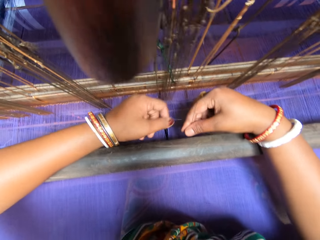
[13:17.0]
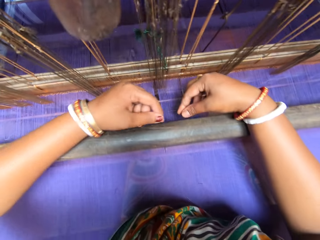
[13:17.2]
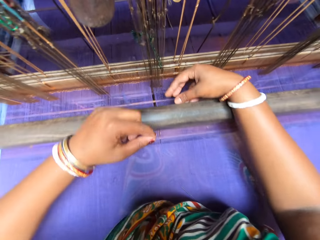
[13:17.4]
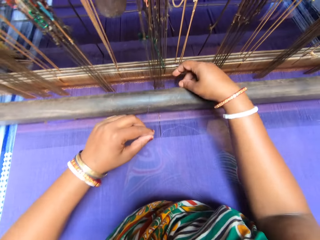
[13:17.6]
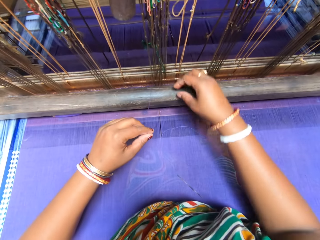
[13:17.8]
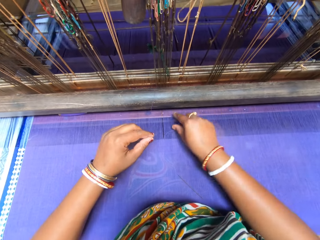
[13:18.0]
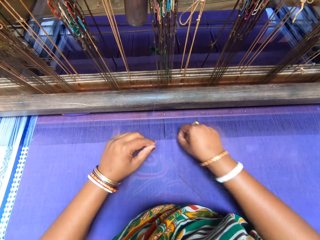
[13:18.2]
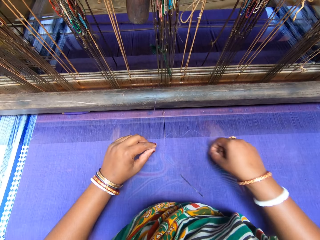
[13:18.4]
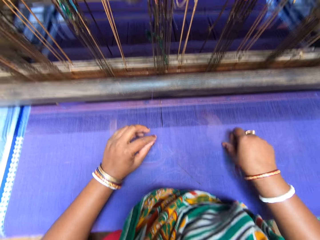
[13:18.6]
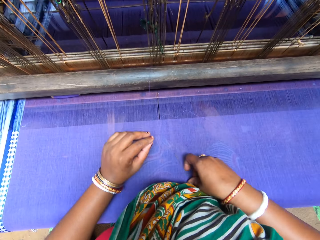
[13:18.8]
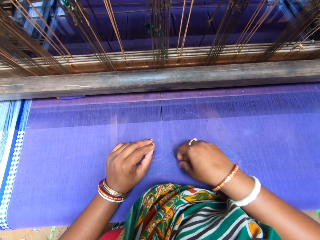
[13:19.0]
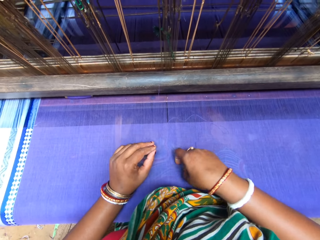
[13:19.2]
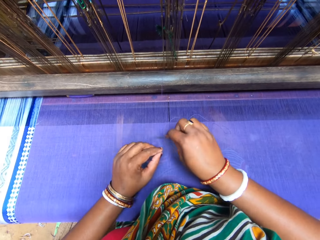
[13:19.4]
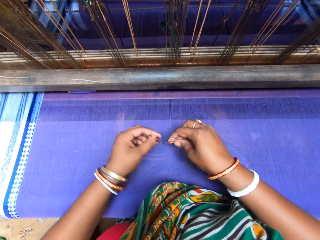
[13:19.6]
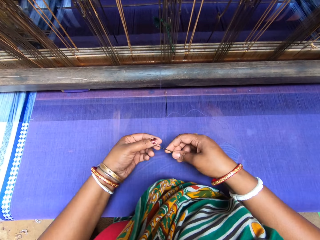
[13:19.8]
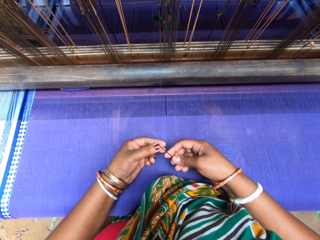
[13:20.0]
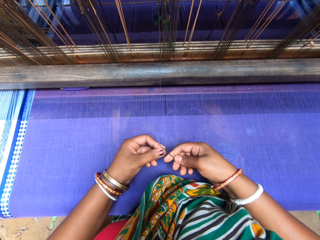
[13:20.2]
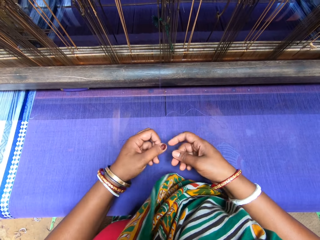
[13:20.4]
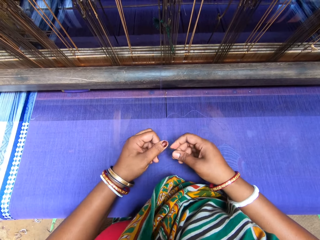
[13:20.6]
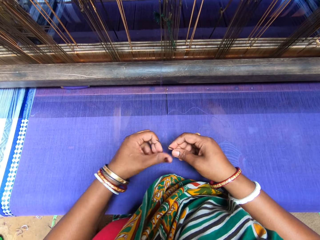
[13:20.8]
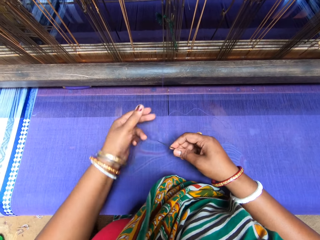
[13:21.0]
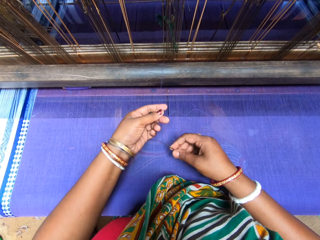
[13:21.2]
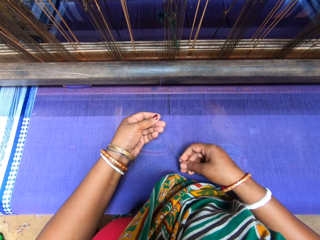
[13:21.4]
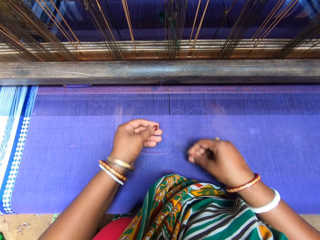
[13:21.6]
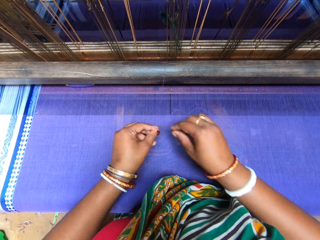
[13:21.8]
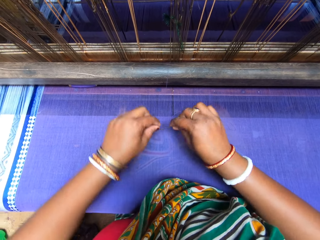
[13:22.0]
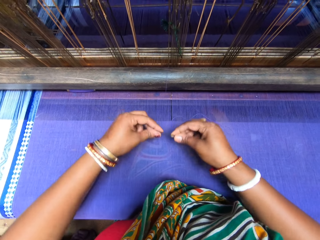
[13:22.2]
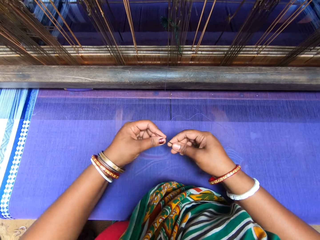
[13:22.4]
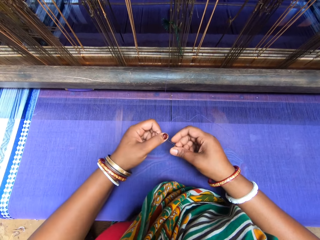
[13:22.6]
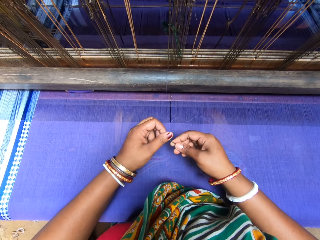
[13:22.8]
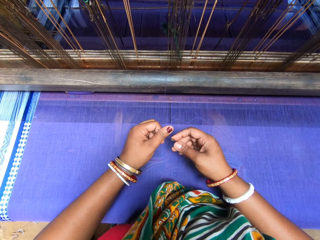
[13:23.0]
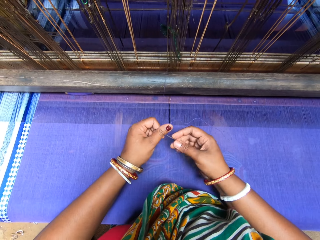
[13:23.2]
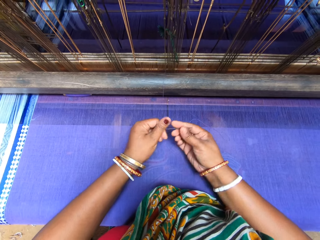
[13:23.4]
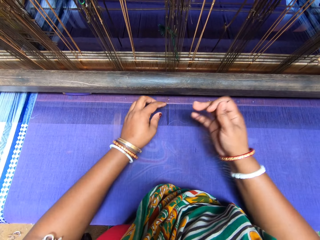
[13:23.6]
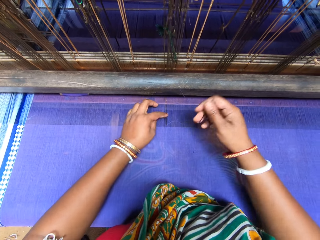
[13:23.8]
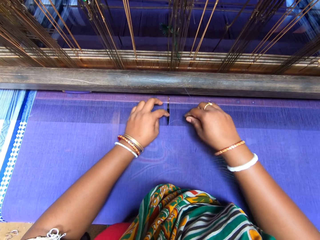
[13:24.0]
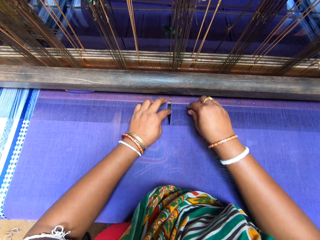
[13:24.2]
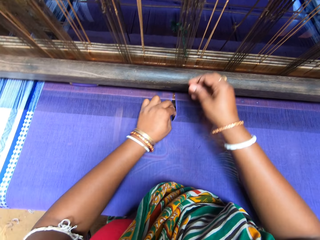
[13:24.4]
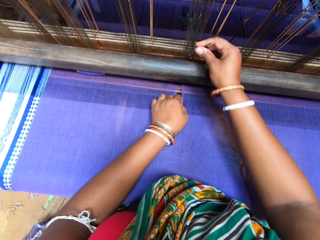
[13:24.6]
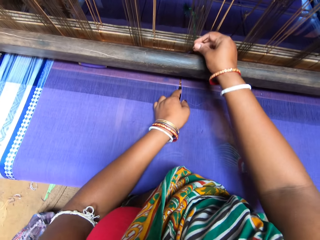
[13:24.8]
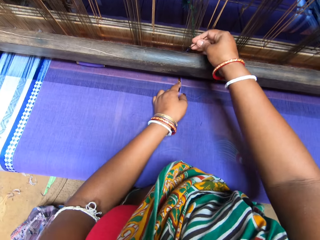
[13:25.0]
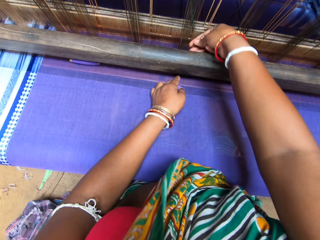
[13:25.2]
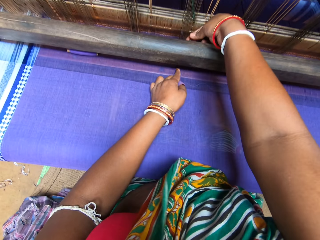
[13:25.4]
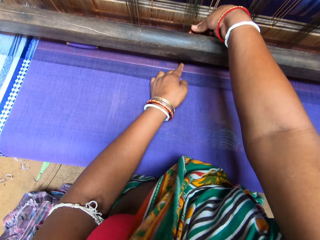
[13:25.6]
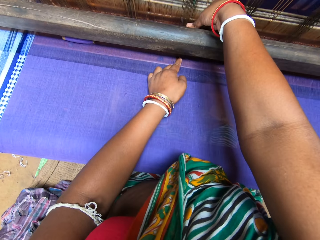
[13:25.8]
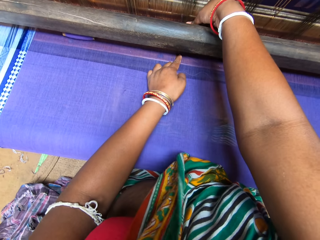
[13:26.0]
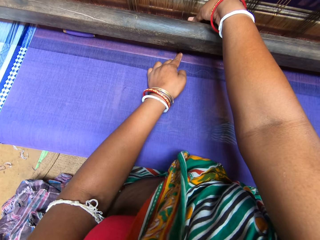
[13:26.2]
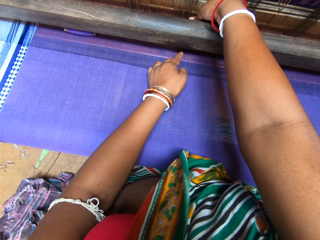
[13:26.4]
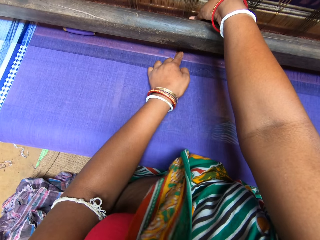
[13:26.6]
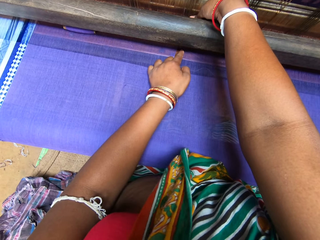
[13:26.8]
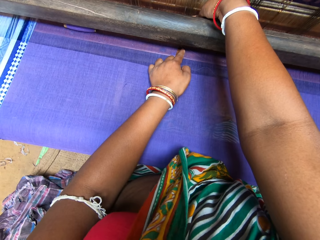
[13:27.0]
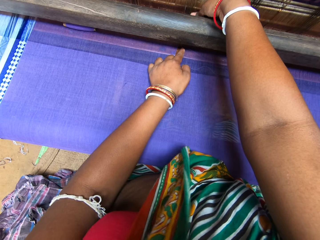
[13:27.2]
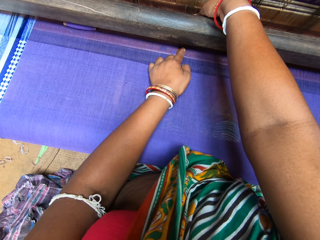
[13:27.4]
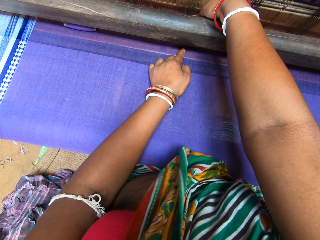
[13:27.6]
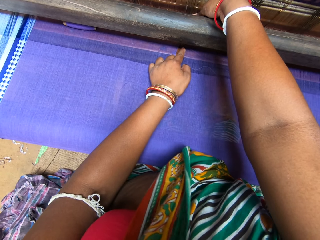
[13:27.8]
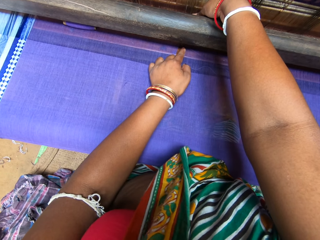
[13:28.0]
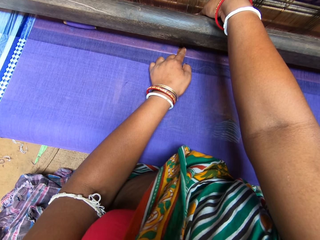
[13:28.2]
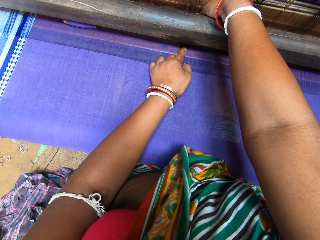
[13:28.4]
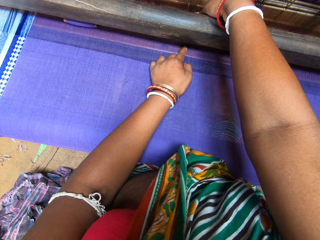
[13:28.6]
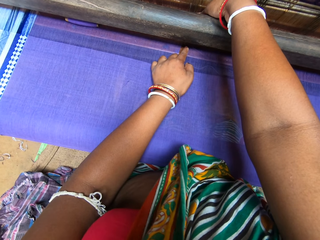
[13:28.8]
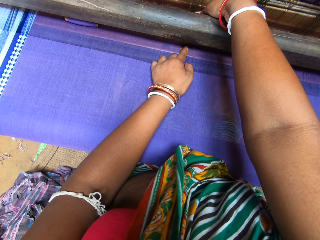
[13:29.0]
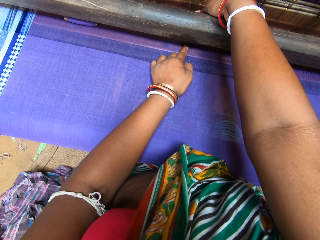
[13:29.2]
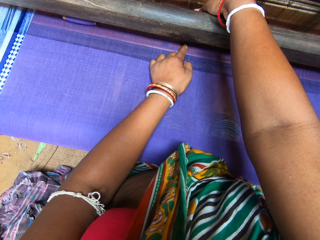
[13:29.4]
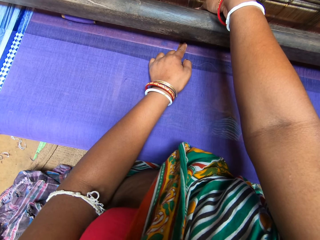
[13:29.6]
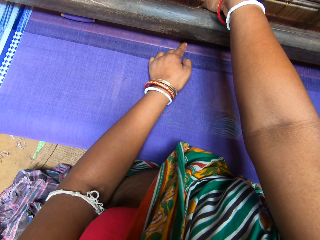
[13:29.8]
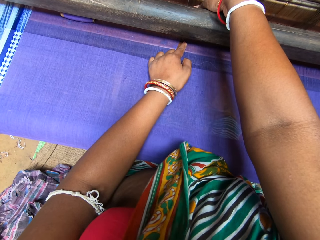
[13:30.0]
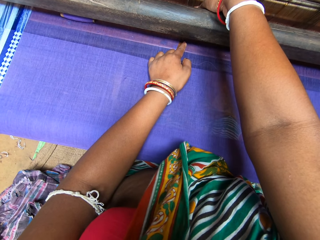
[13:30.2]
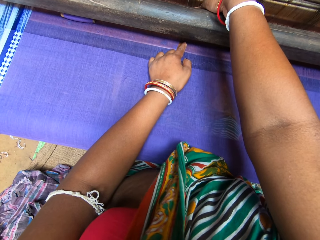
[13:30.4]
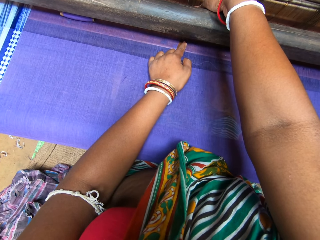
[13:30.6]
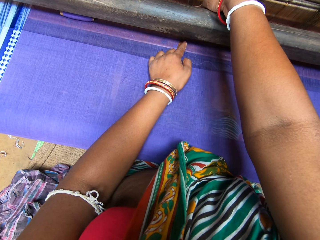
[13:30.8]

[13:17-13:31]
The camera wearer holds the thread with her left hand. She picks the needle from the sari with her right hand. She rolls the thread on the needle with her left hand. She puts the thread in the needle. She pulls the warp on the breast beam with her left hand. She holds the fabric. She shifts the beater of the handloom with her right hand. She fixes the thread in the warp on the breast beam with the needle in her right hand. She sews the fabric.

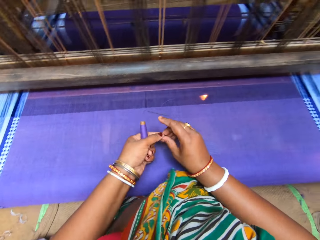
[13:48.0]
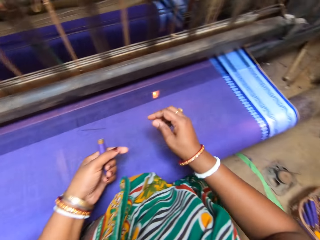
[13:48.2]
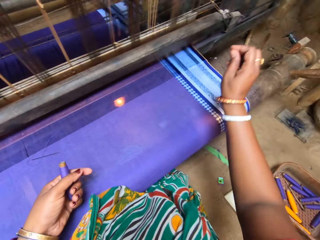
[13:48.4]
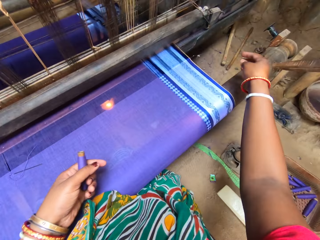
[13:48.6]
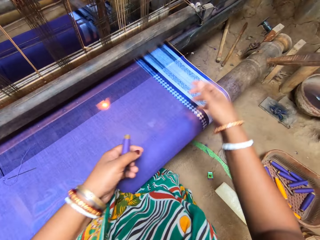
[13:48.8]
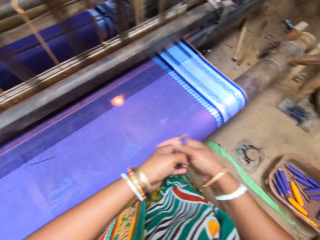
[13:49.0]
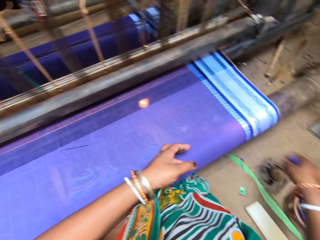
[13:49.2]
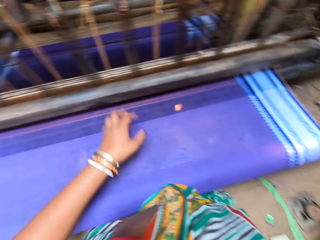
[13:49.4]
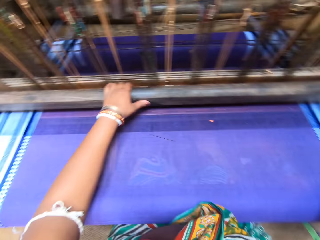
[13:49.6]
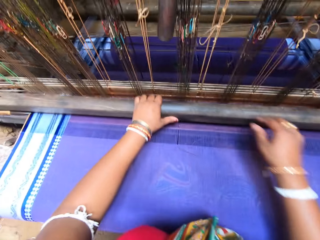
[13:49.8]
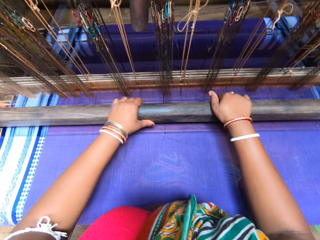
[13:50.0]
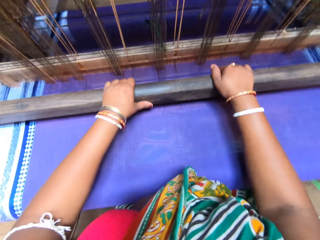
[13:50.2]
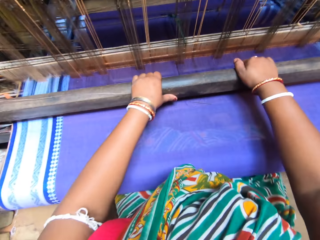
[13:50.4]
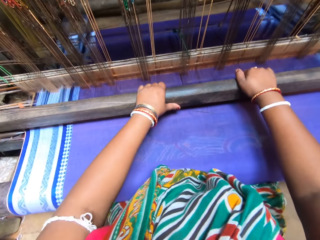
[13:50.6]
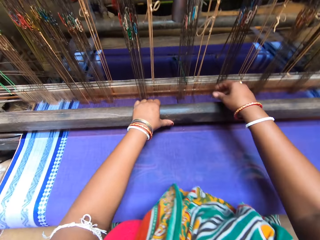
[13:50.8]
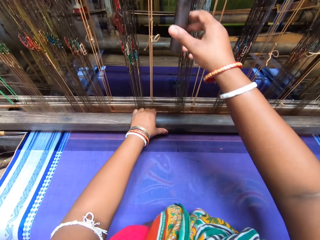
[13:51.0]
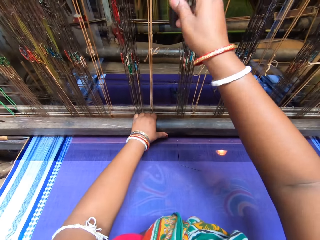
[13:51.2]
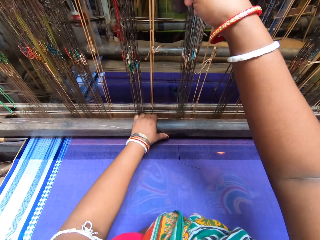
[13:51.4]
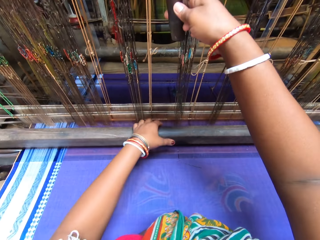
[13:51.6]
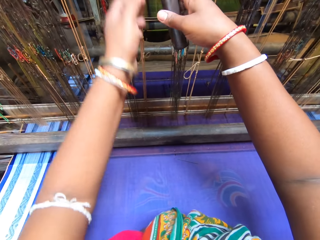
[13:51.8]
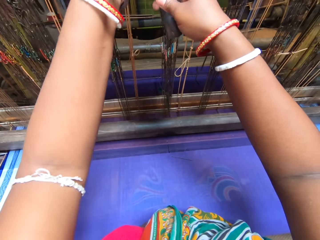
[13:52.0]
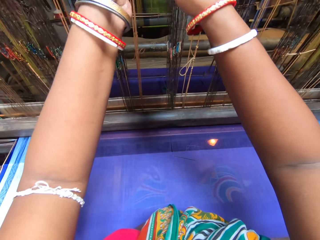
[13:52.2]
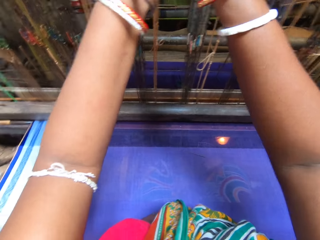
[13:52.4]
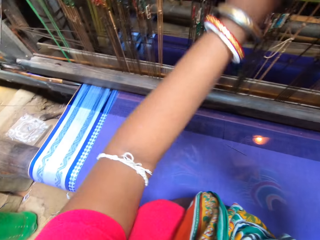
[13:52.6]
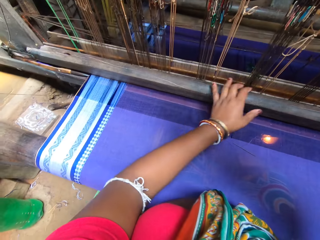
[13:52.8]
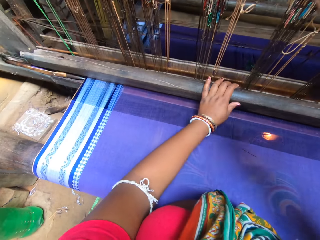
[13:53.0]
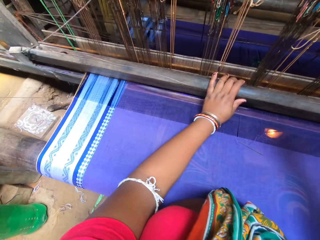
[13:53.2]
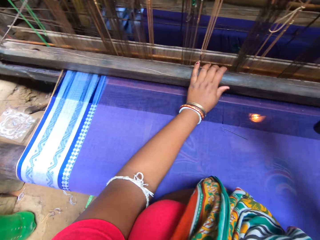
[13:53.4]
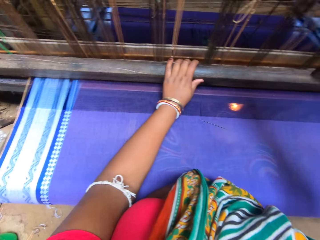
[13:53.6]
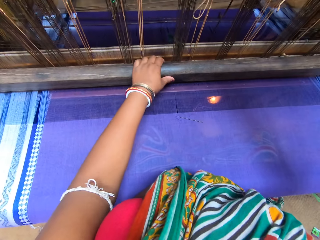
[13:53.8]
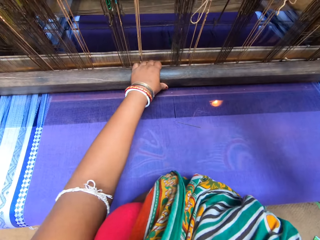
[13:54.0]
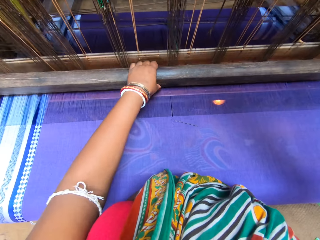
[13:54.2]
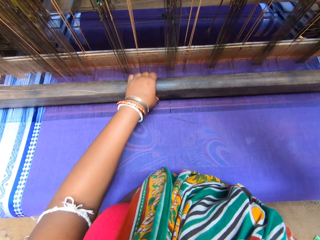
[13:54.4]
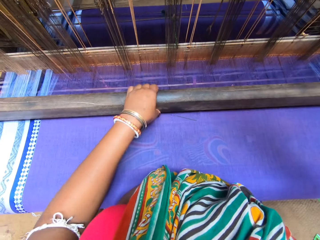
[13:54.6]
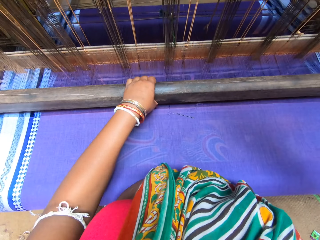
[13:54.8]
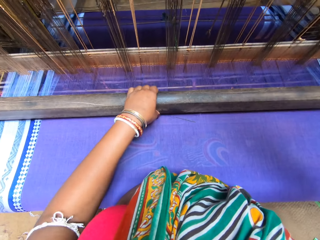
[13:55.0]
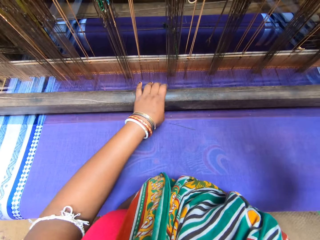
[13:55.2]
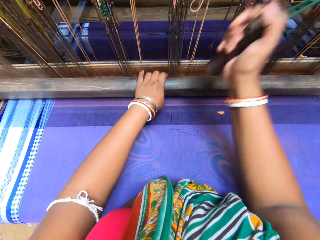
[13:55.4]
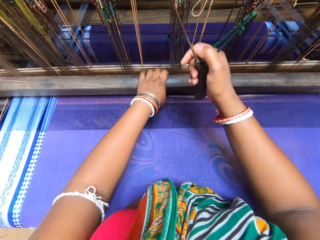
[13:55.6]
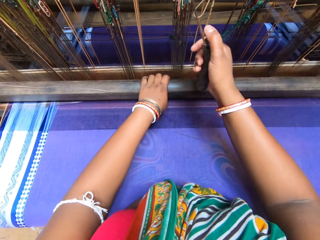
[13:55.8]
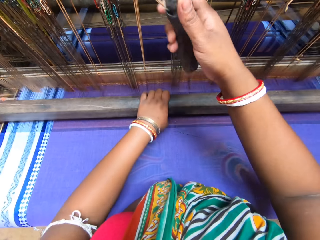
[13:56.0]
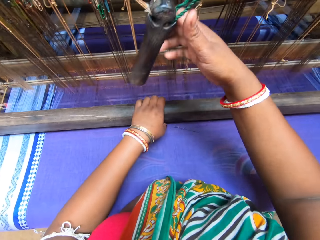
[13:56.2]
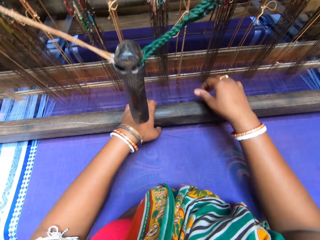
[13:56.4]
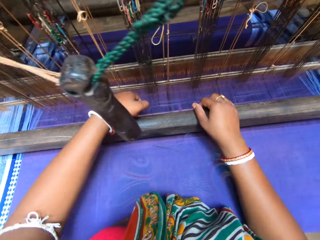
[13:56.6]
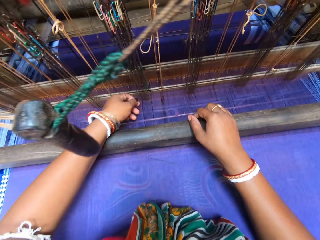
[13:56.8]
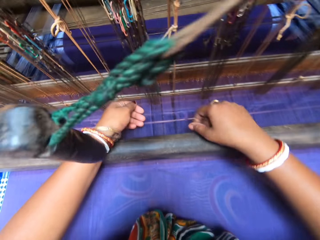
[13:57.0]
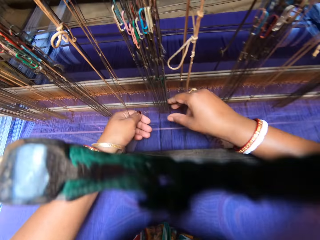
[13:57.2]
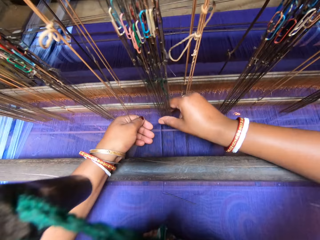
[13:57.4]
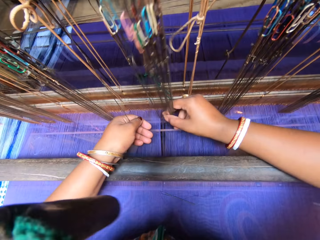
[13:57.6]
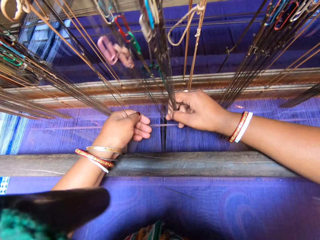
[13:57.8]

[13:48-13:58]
The camera wearer throws the thread. They hold the sewing machine. They adjust the sewing machine. They sew with the sewing machine.
